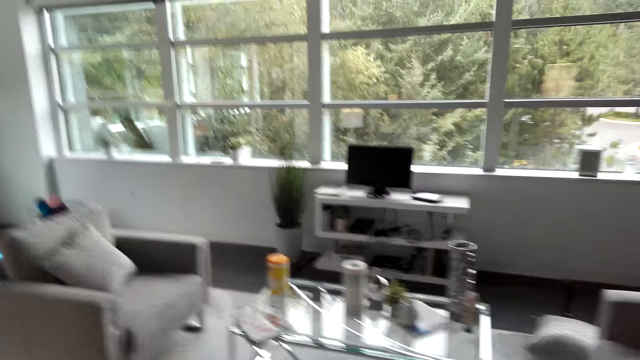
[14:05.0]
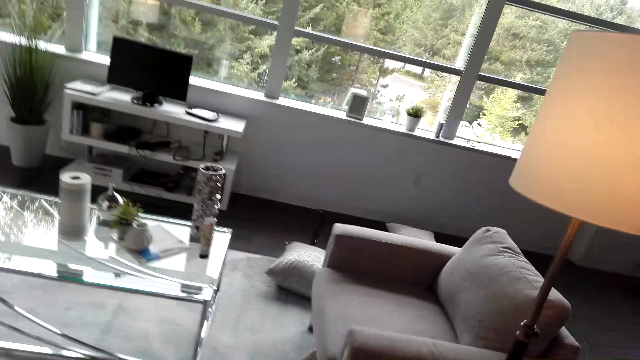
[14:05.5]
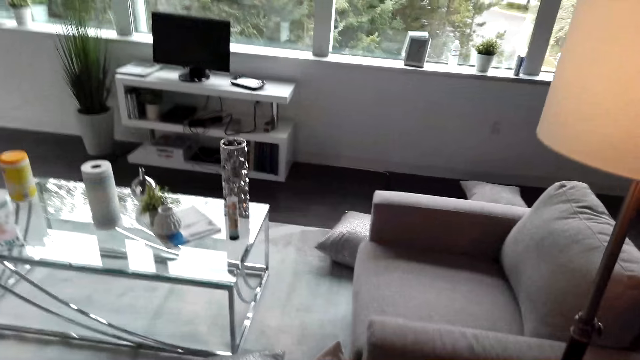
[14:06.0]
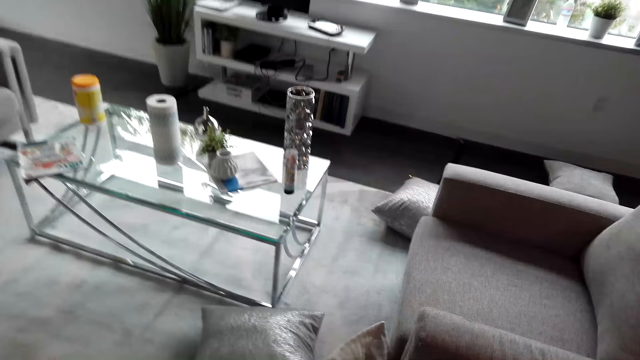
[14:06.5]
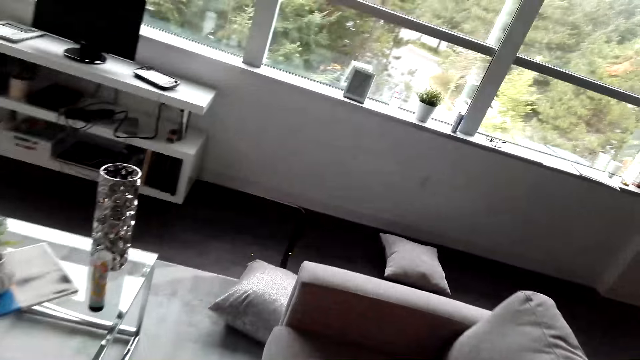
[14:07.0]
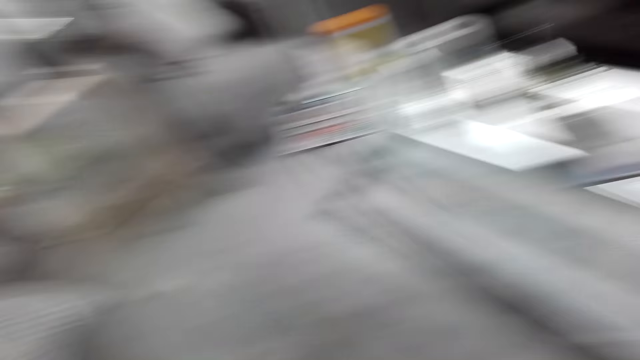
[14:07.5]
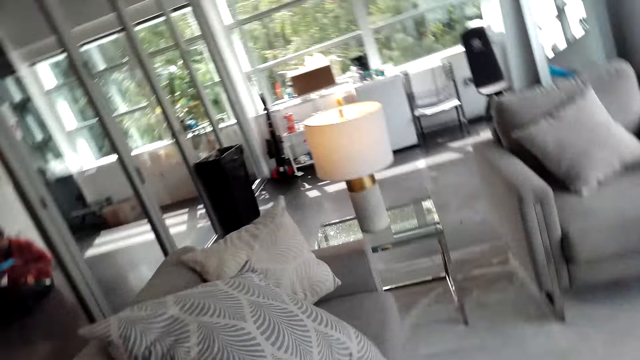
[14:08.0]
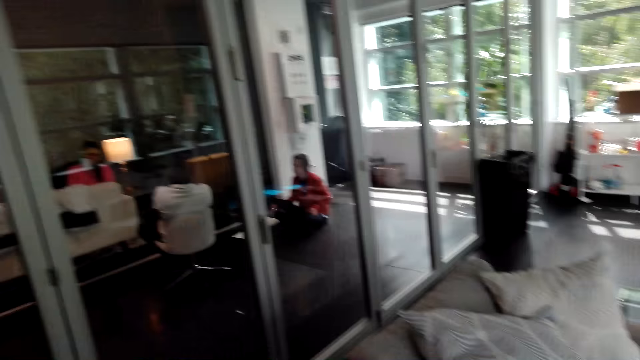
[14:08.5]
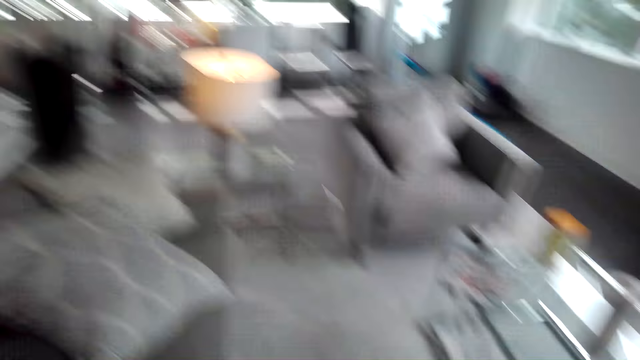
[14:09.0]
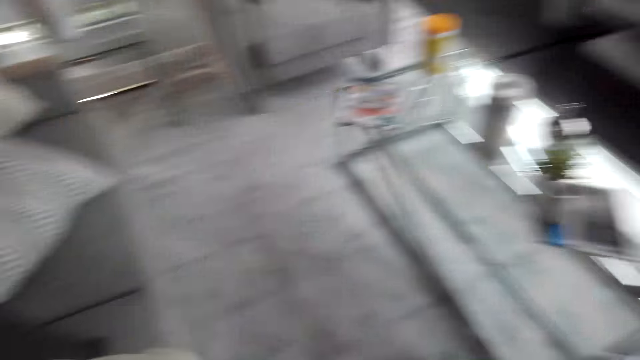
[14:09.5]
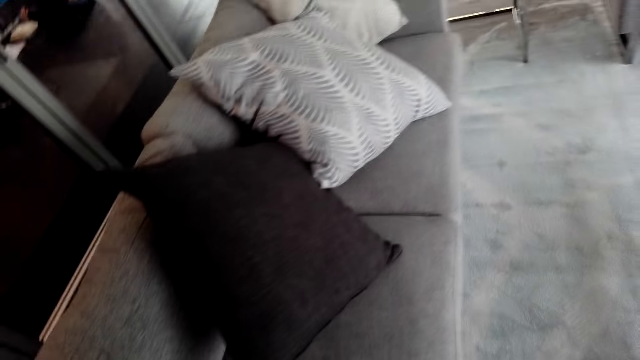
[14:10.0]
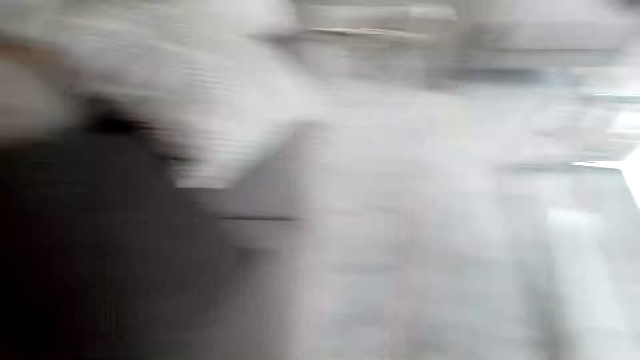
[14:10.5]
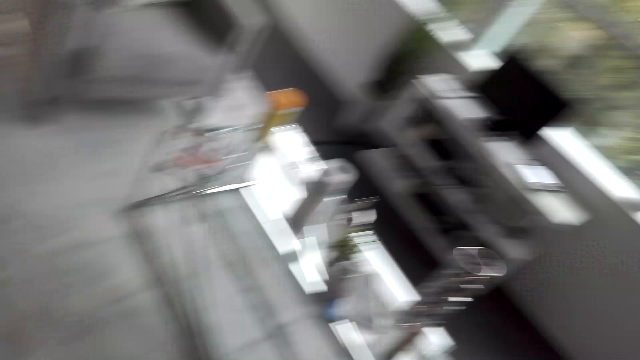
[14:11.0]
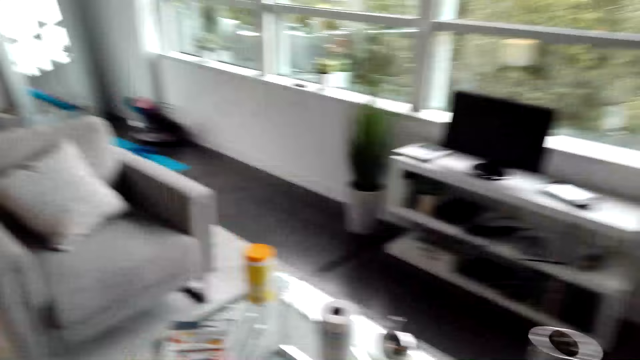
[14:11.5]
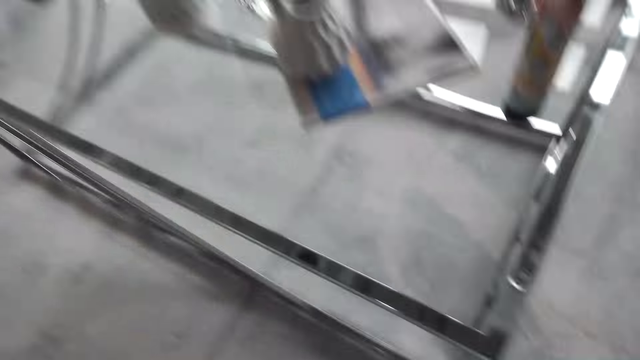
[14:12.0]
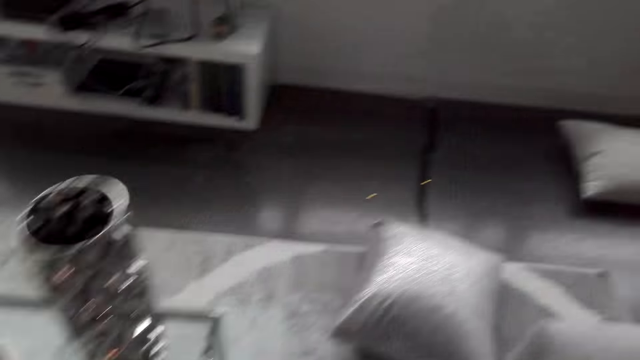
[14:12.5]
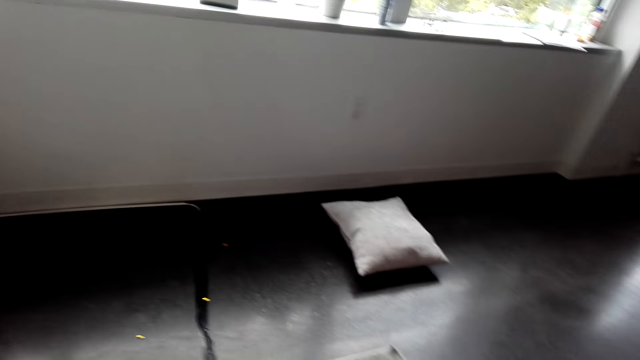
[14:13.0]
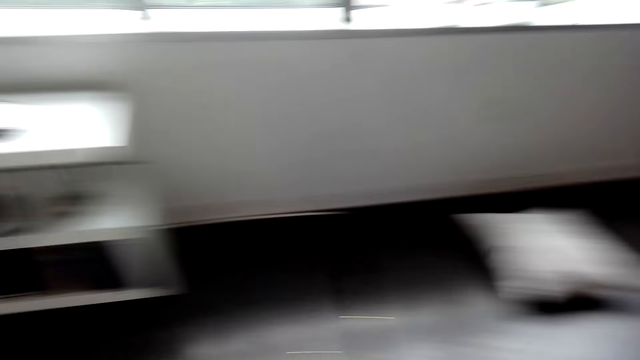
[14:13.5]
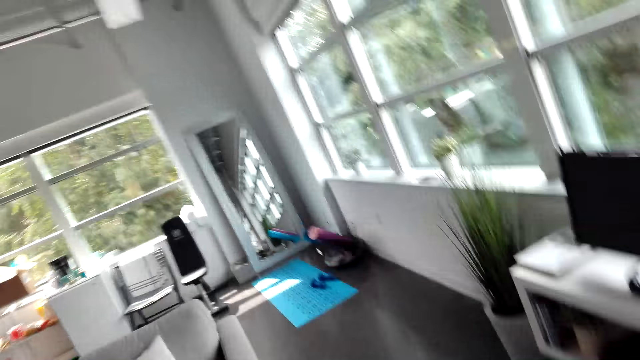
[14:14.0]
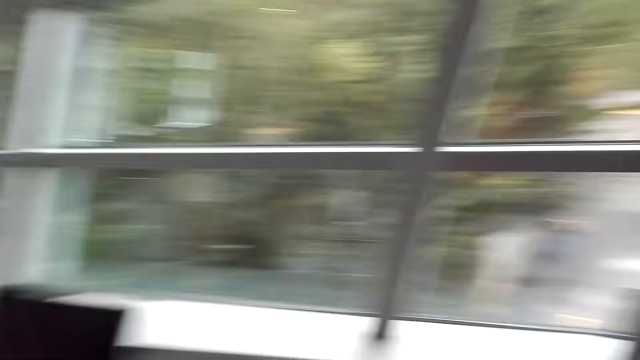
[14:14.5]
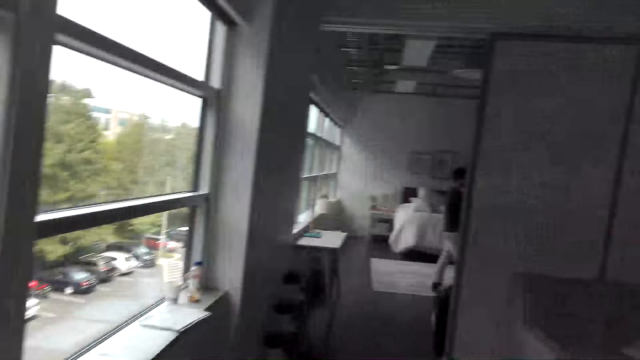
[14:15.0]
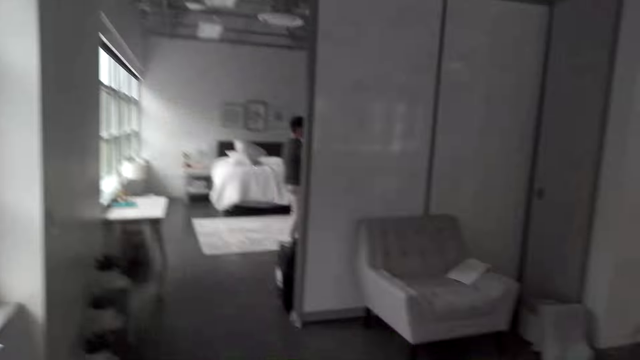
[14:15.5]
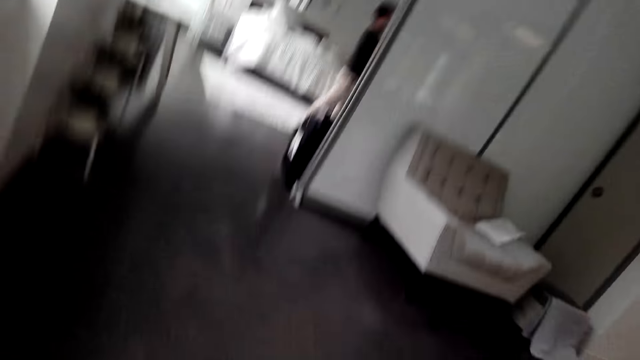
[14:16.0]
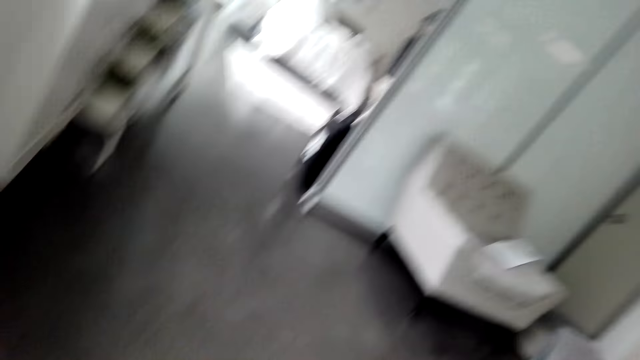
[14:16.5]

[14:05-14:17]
The camera wearer picks up pillows on the floor. They walk in the room.

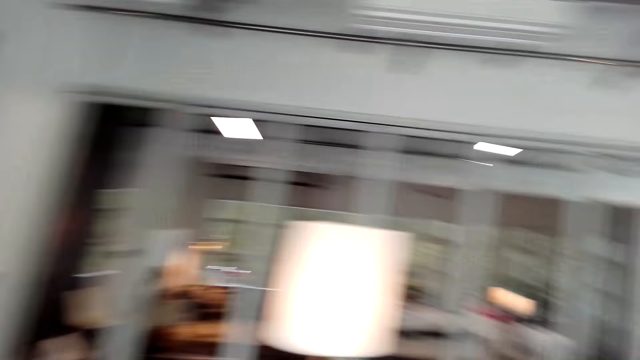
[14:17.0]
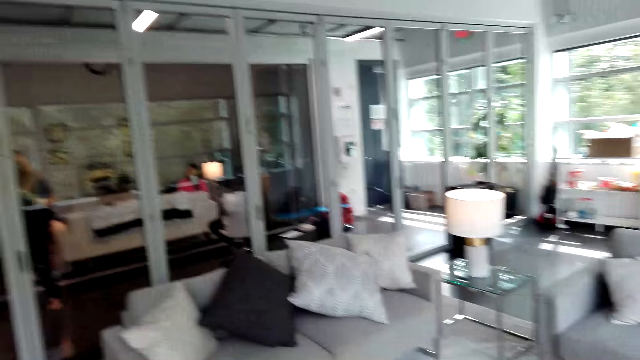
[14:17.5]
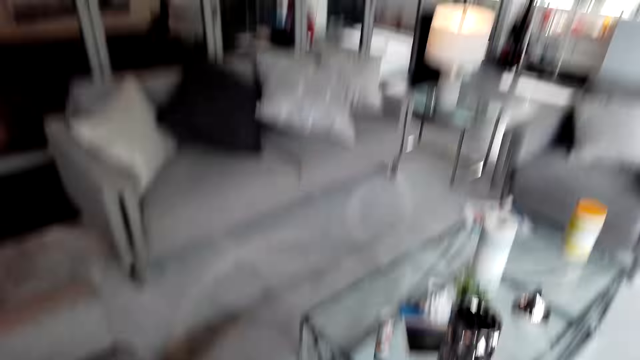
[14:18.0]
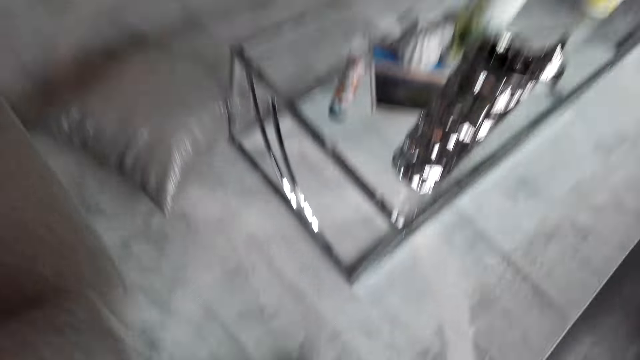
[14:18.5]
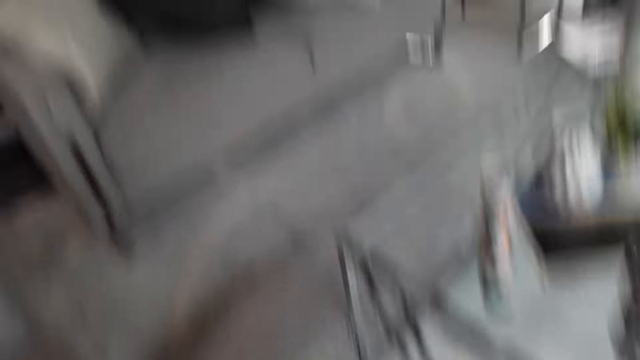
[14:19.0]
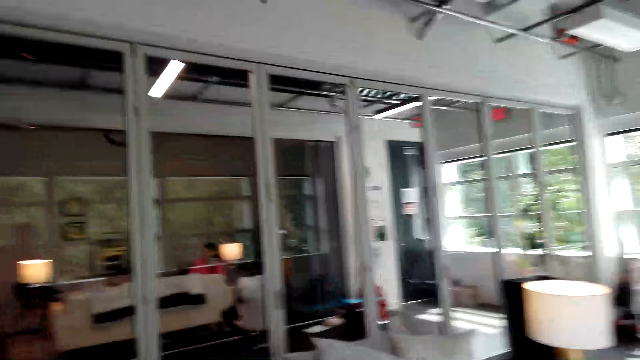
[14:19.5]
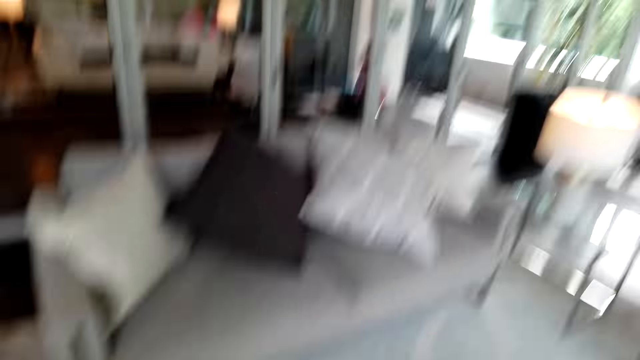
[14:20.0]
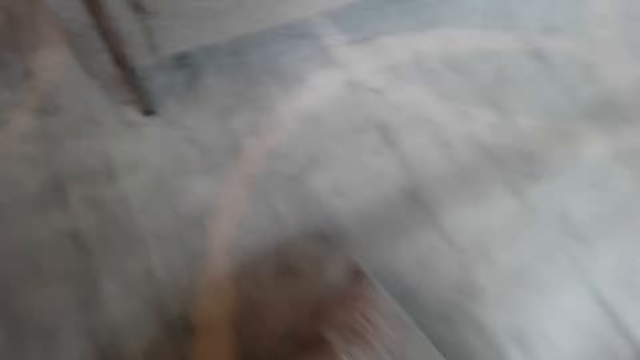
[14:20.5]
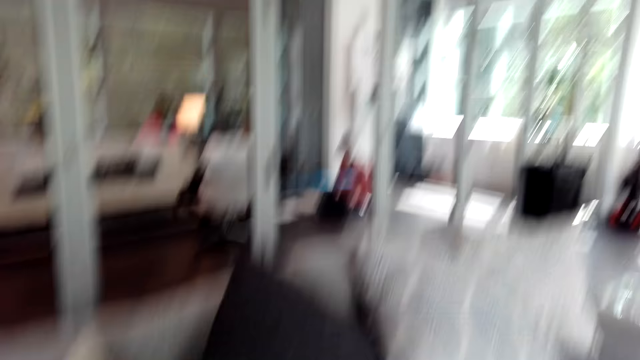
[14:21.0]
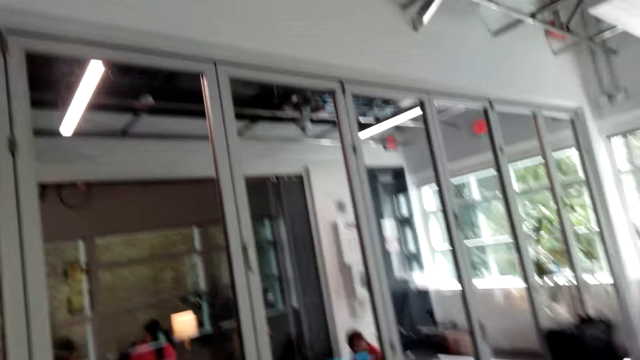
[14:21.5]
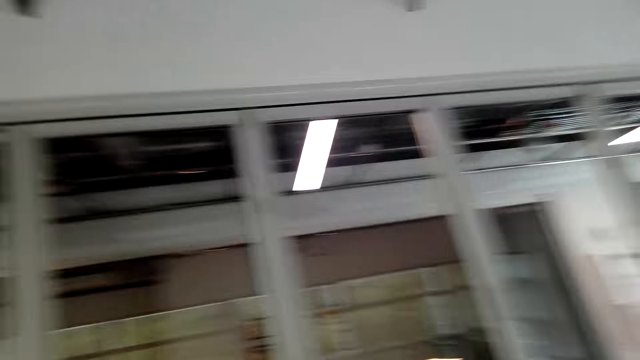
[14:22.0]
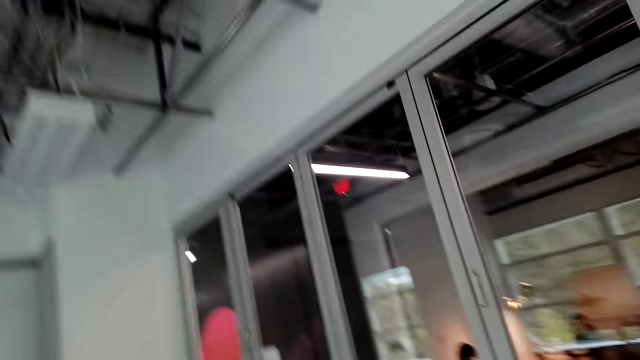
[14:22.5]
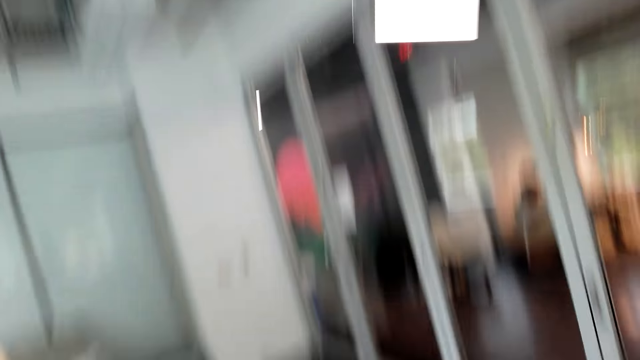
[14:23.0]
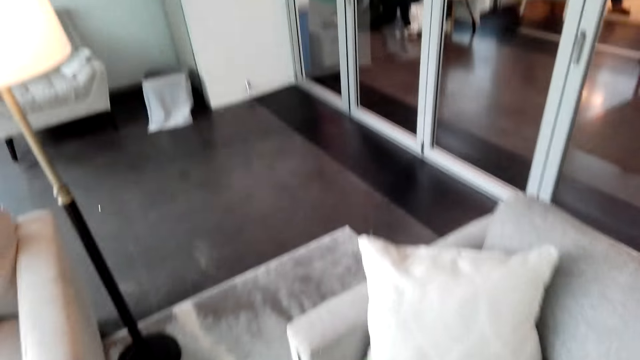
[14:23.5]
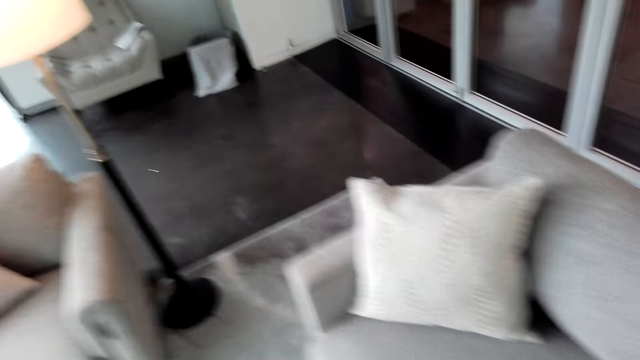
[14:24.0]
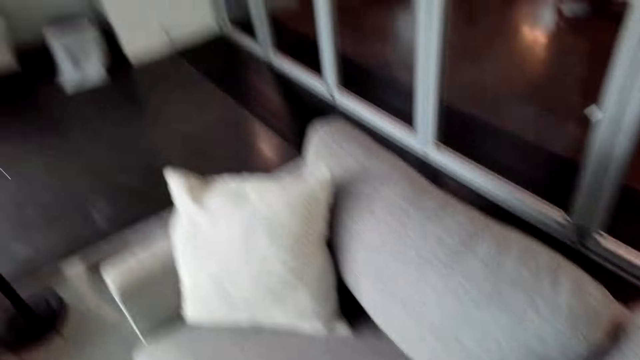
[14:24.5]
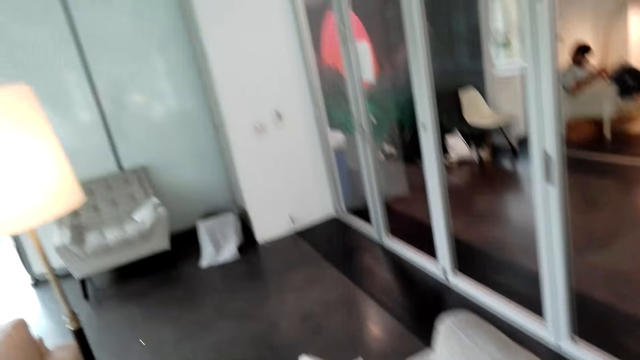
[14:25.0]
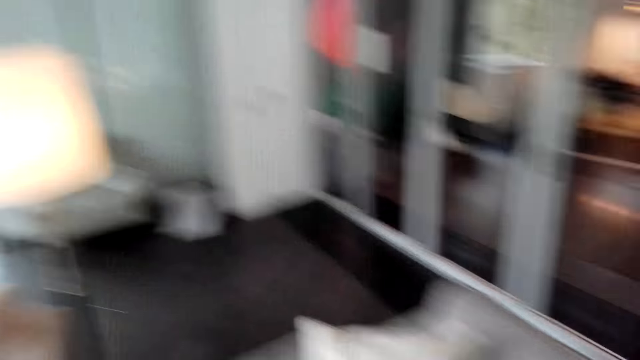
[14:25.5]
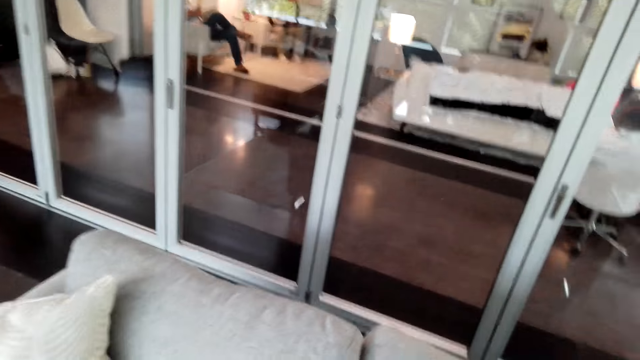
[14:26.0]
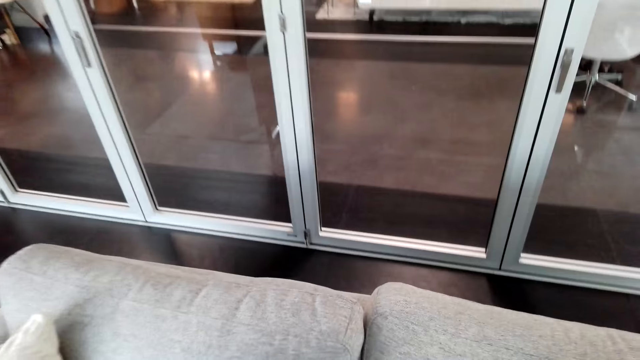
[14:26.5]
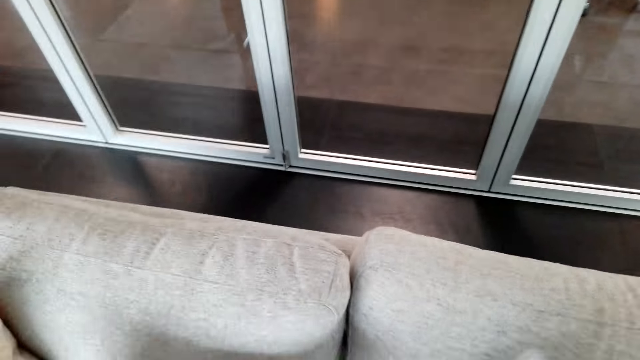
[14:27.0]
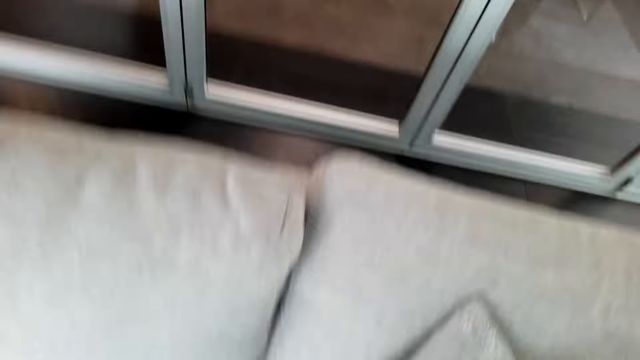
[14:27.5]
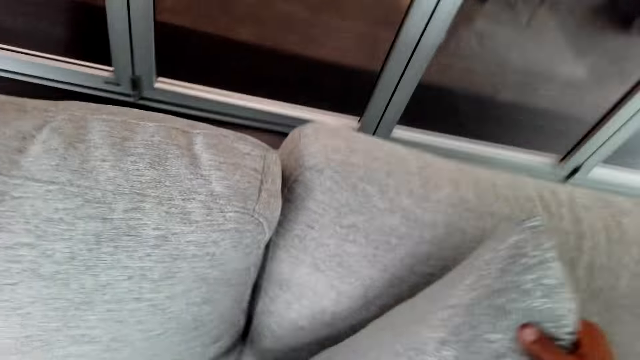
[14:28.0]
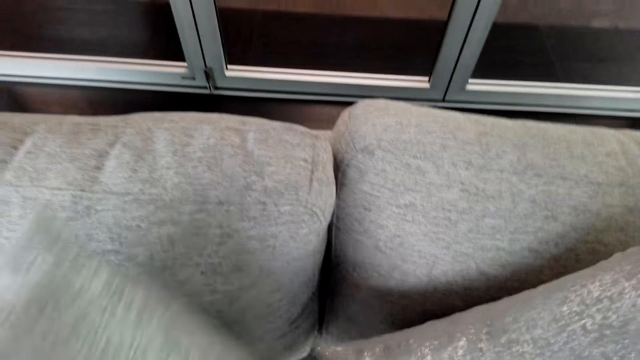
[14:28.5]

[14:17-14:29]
The camera wearer puts the pillows on the sofa.
